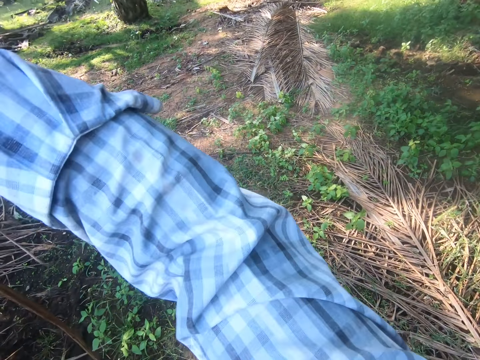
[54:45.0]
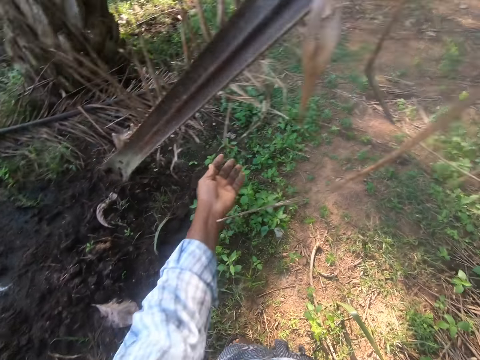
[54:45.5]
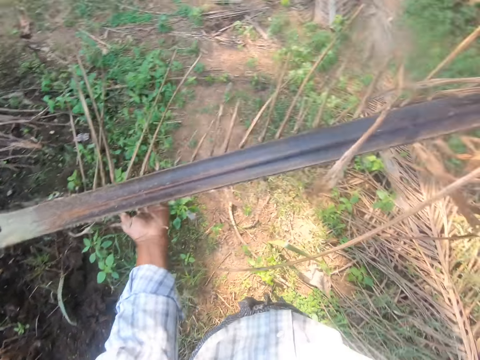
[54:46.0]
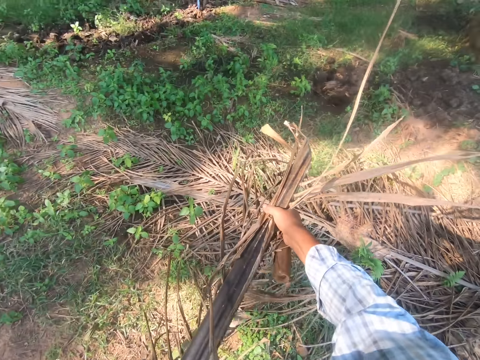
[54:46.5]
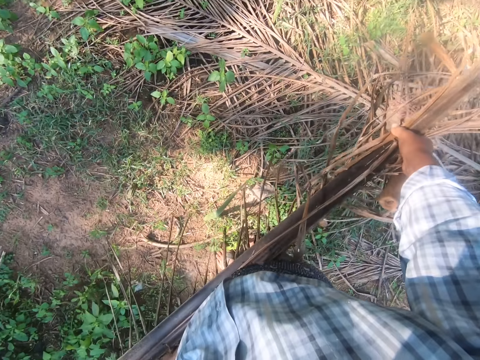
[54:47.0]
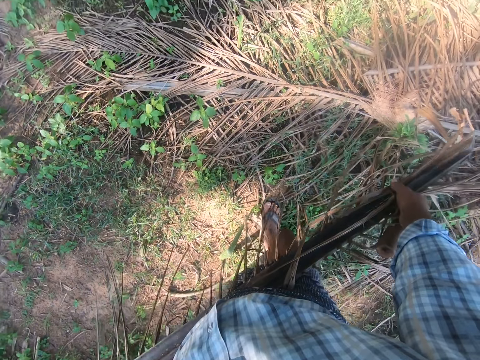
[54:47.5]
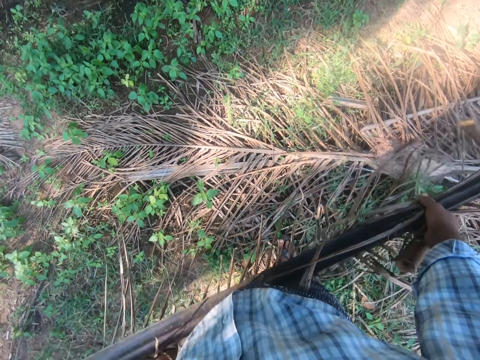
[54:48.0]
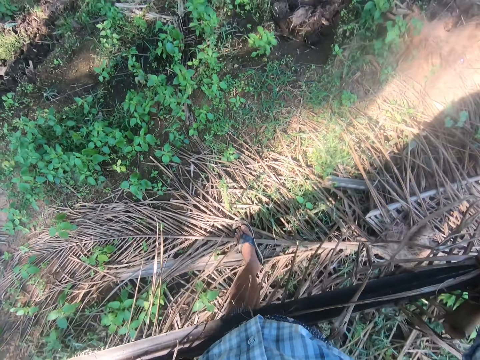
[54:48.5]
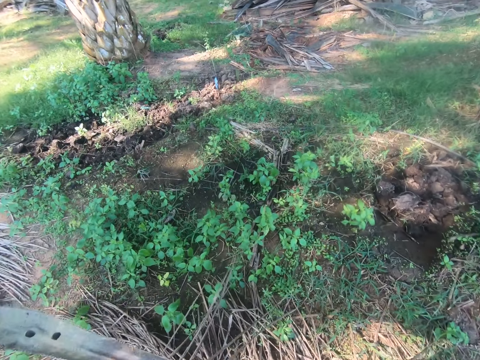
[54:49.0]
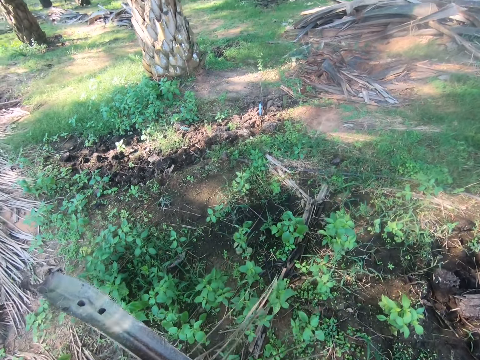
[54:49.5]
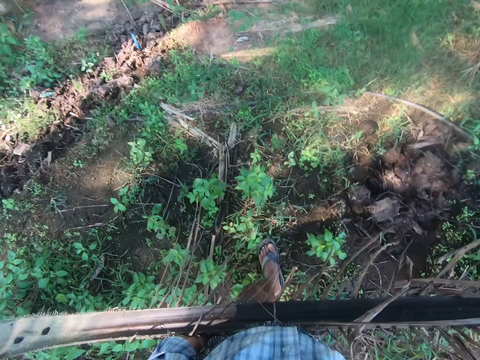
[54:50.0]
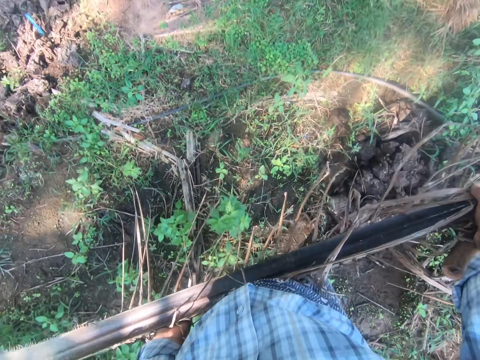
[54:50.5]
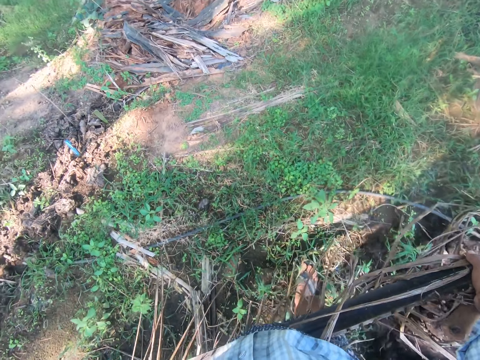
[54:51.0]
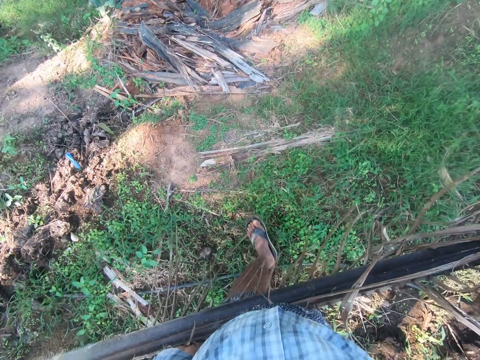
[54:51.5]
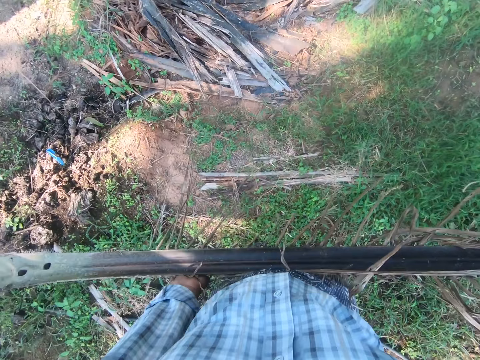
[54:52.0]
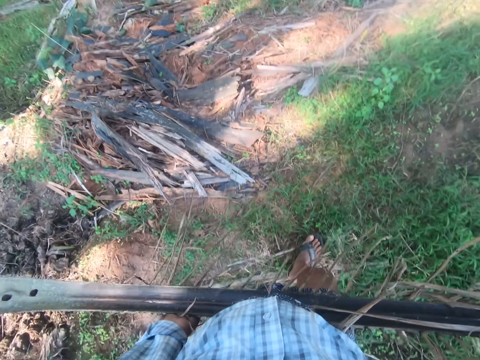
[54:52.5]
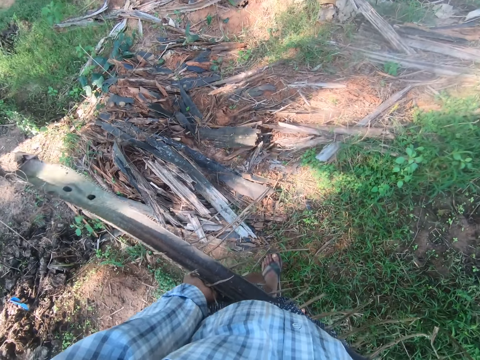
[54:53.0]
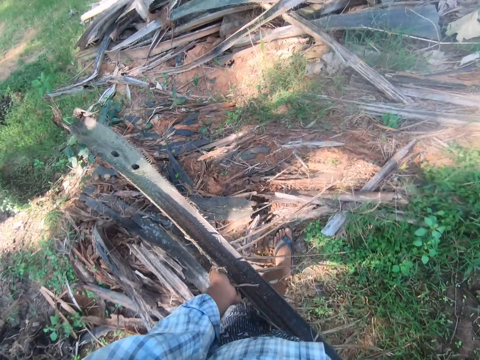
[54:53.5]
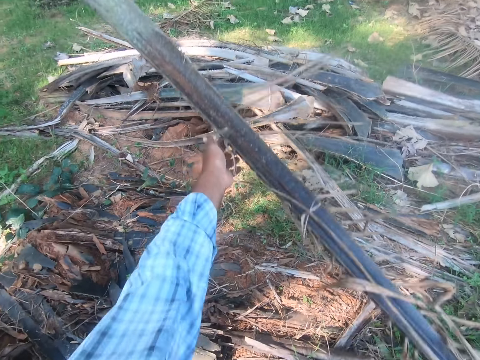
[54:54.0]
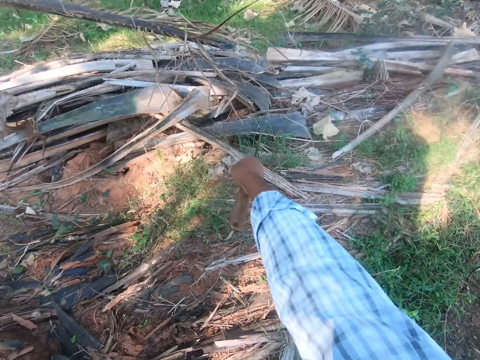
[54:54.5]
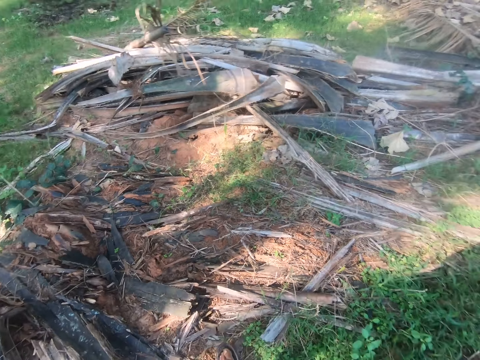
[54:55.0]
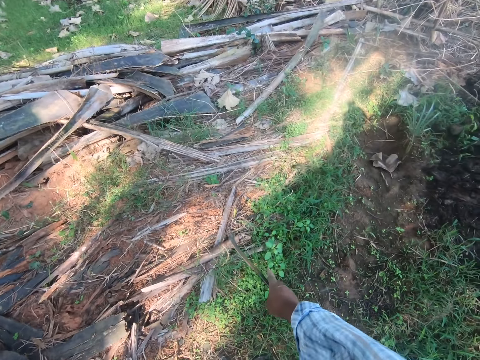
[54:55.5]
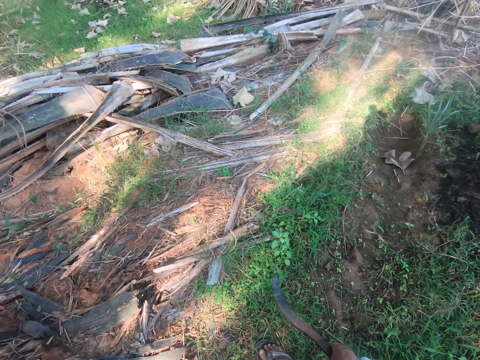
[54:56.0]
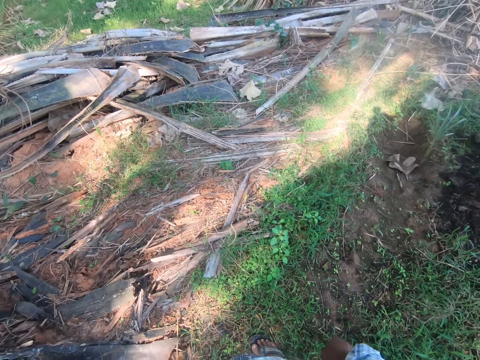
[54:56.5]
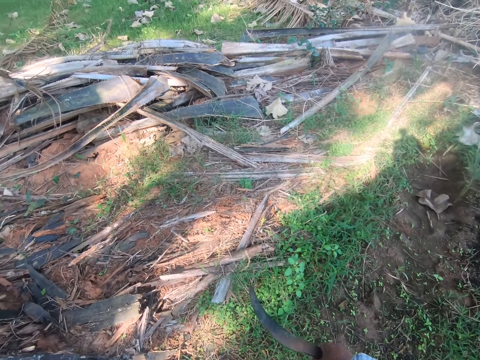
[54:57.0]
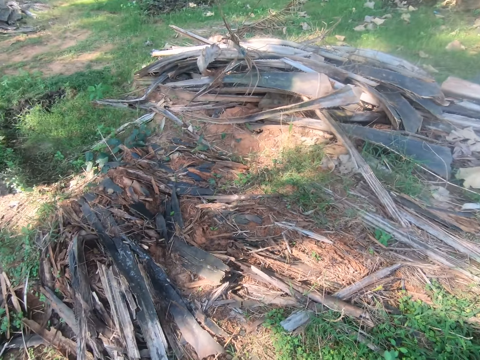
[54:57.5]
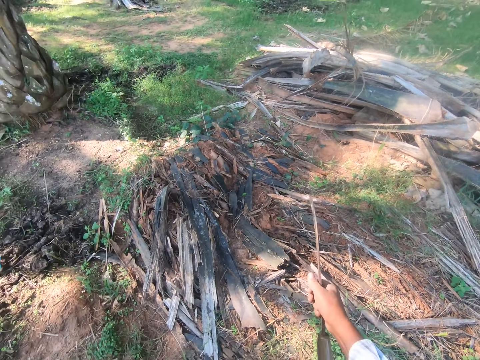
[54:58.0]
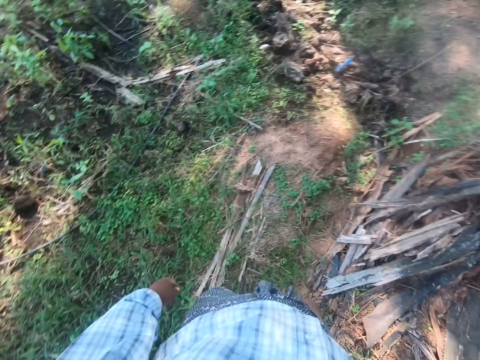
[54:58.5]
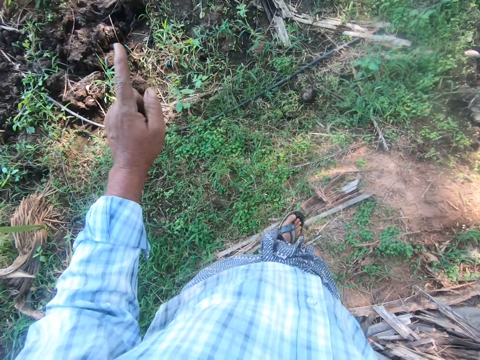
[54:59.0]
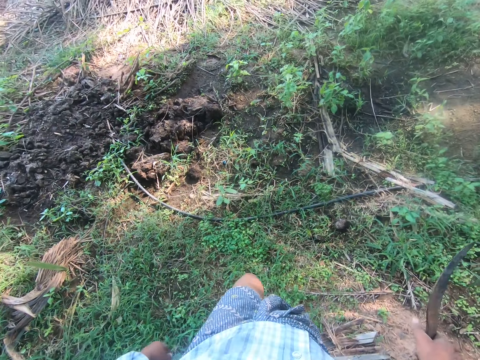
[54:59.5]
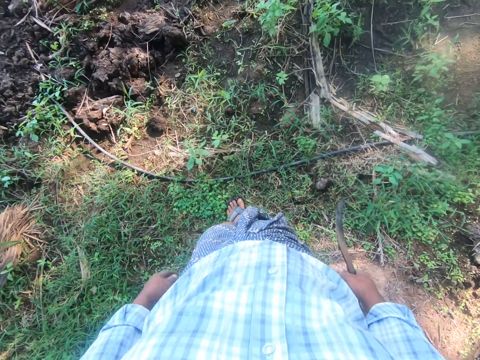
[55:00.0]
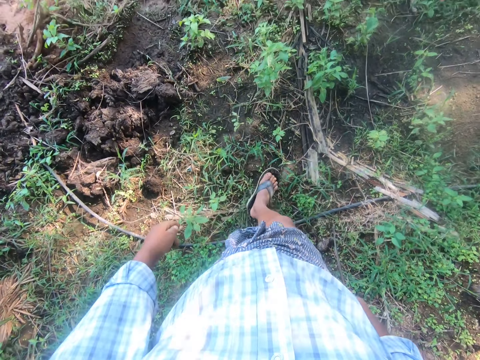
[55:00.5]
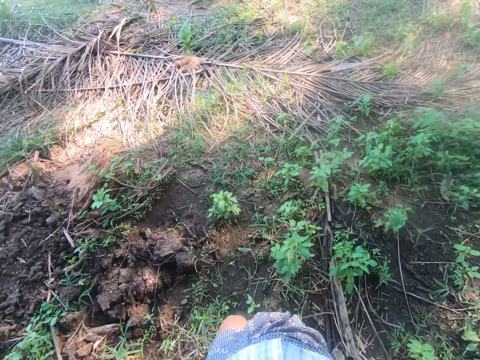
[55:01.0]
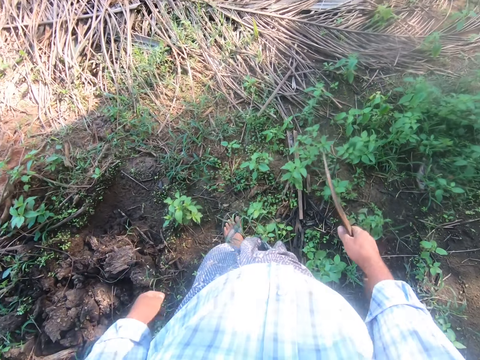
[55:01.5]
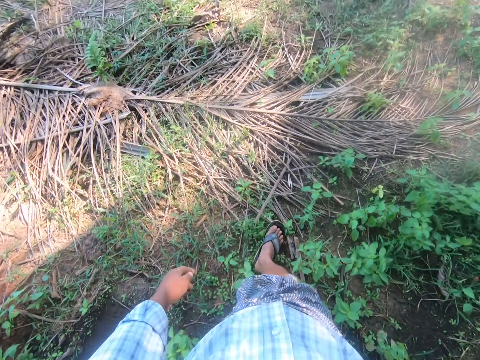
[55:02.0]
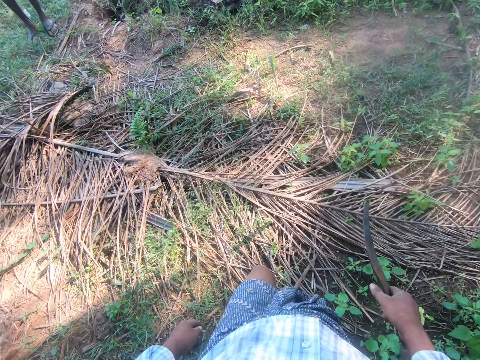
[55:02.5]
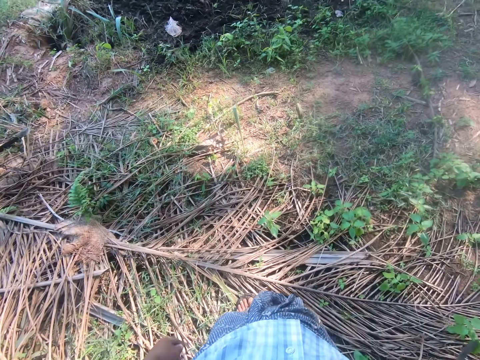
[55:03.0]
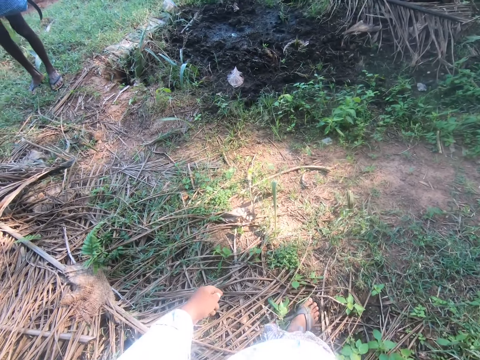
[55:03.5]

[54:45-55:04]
The camera wearer carries the palm frond with both hands. He walks to a pile of palm fronds. He drops the palm frond on the pile. He looks around. He walks through the plantation.

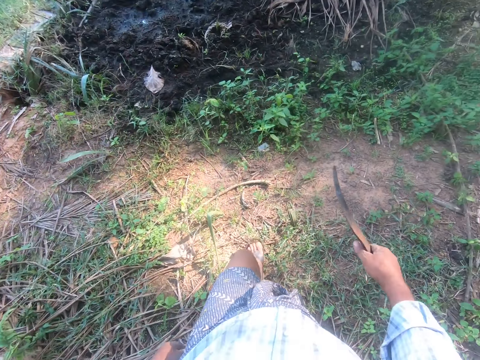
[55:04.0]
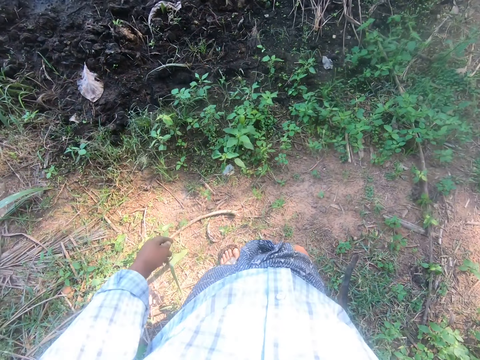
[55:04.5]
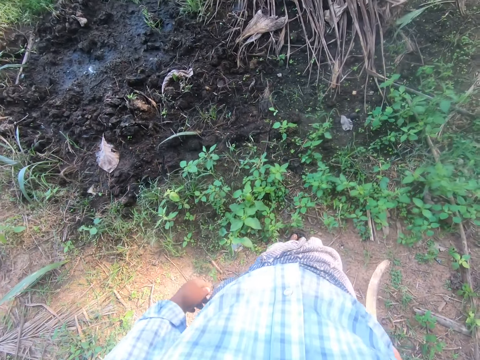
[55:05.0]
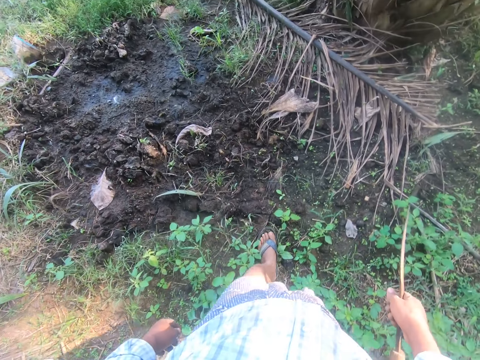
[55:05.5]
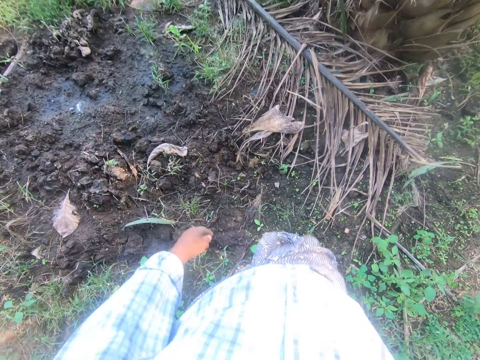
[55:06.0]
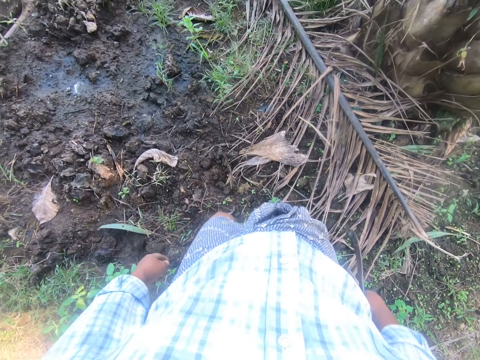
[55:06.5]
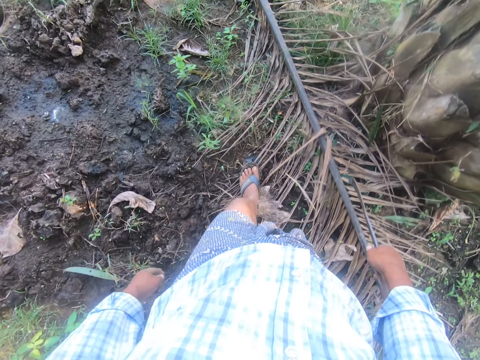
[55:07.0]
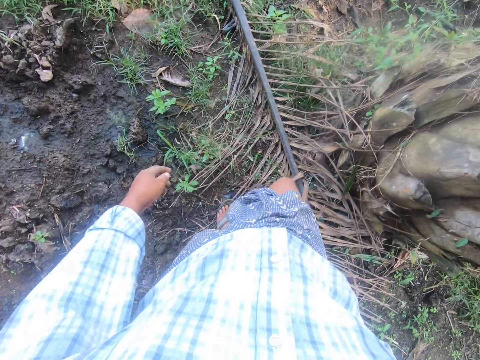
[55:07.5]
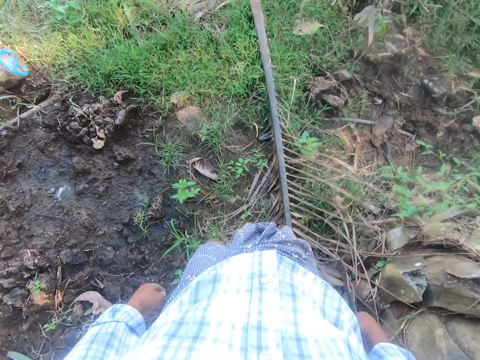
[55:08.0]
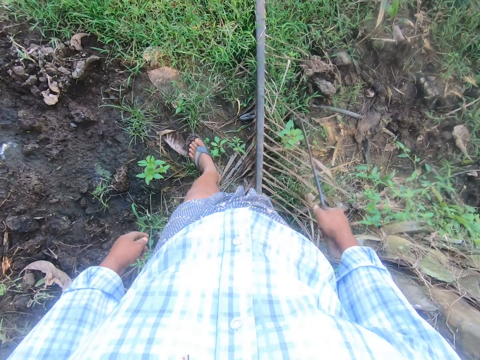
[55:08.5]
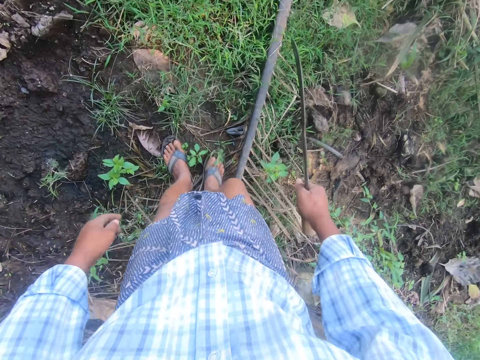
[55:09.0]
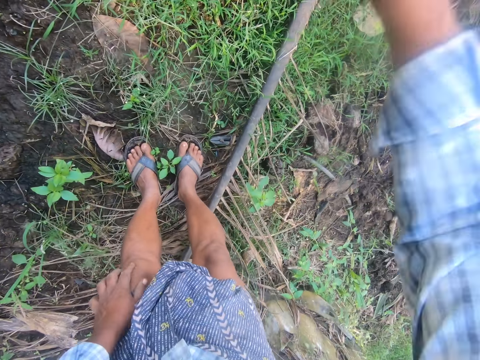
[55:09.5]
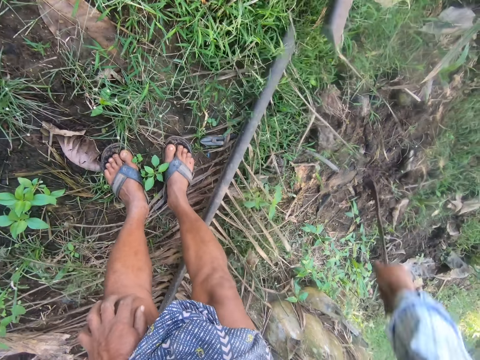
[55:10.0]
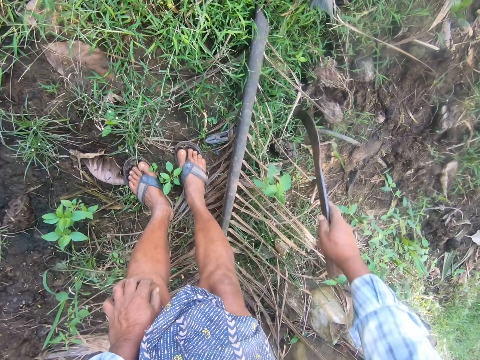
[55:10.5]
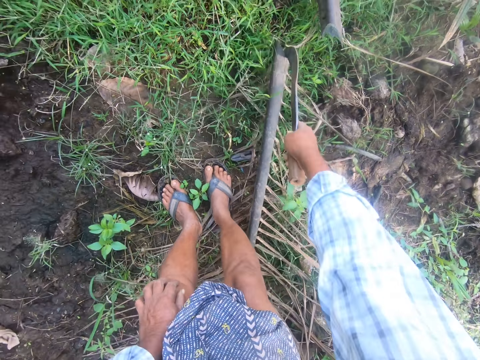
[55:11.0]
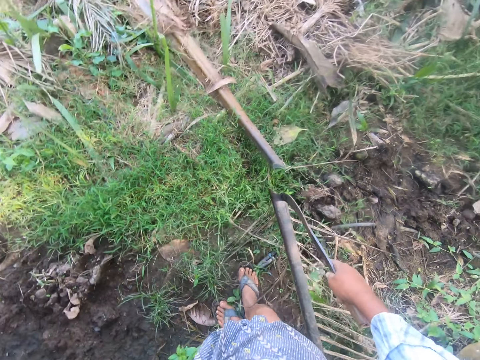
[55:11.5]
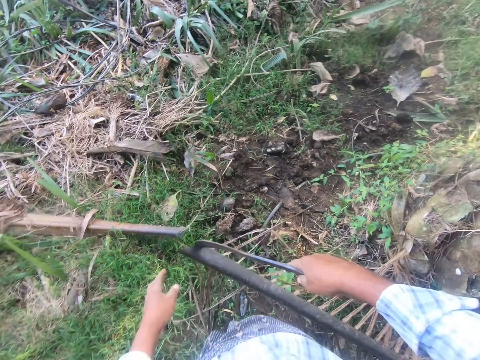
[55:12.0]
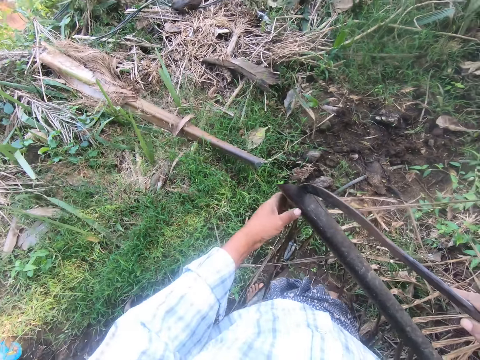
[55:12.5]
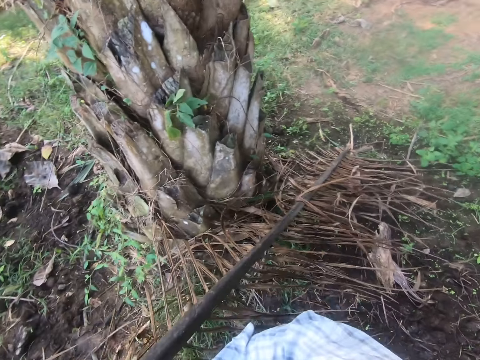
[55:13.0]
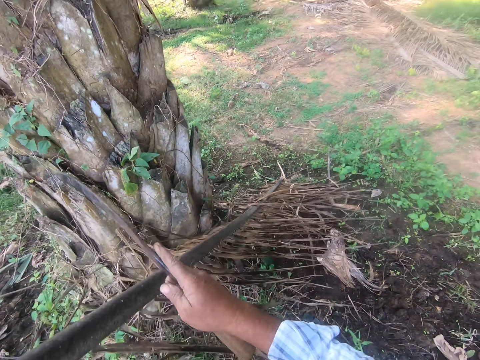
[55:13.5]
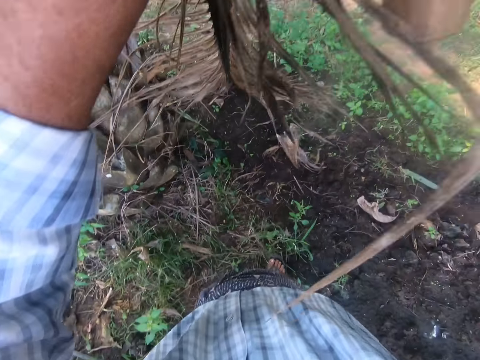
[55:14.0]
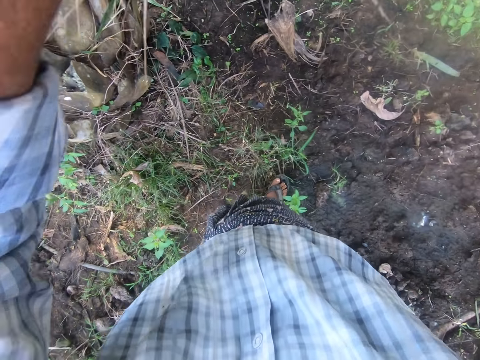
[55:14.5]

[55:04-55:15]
The camera wearer cuts a palm frond in two, with the sickle in his right hand. He picks up the cut palm frond.
